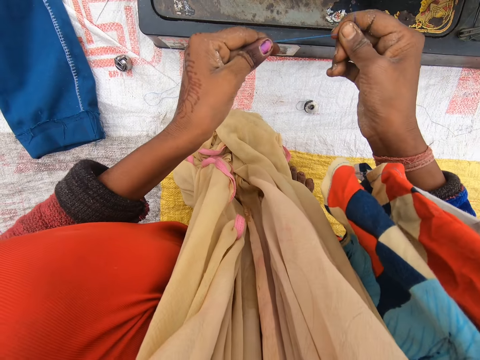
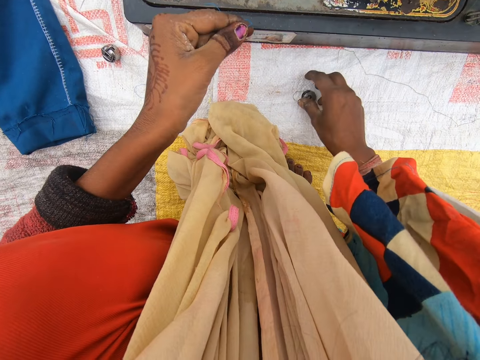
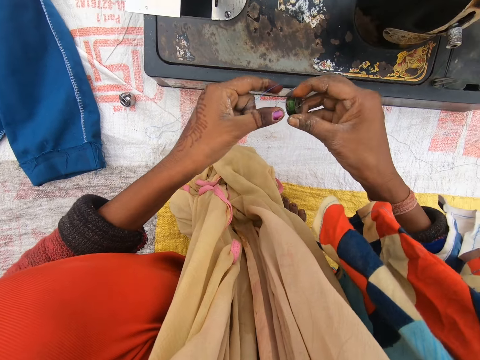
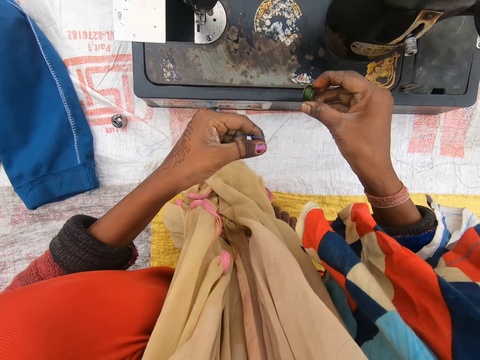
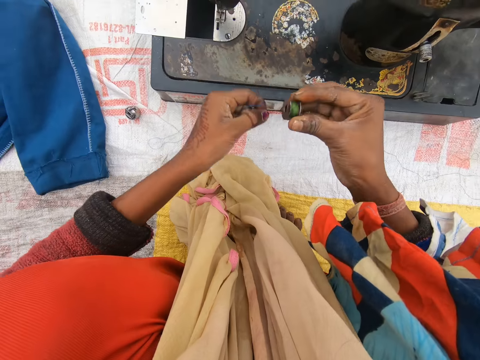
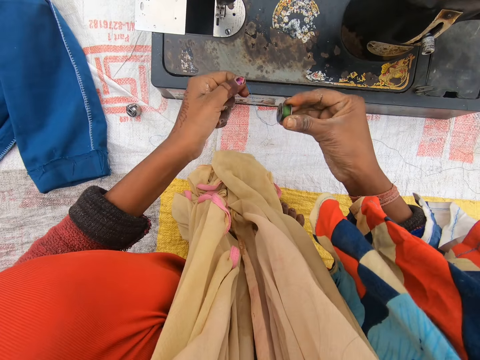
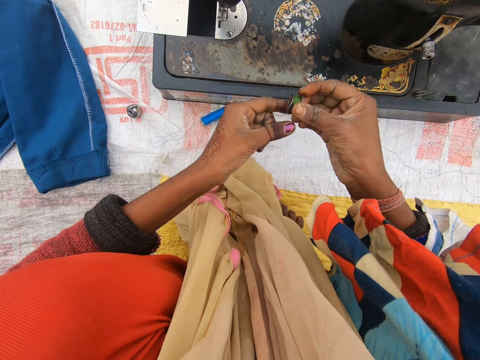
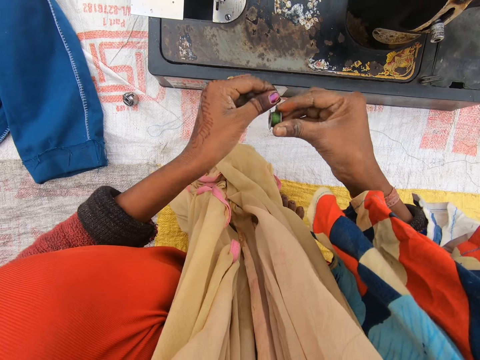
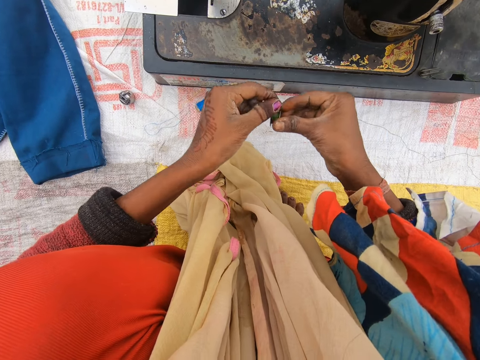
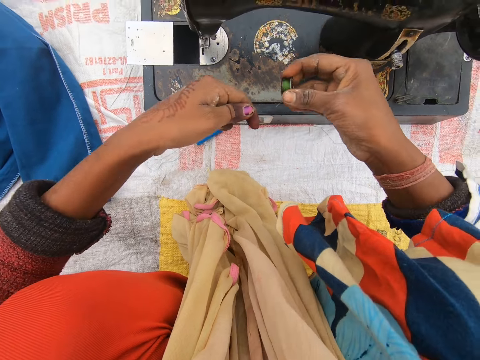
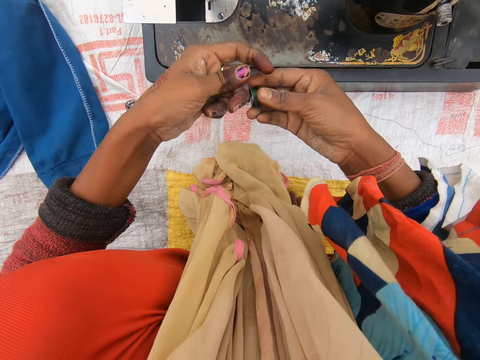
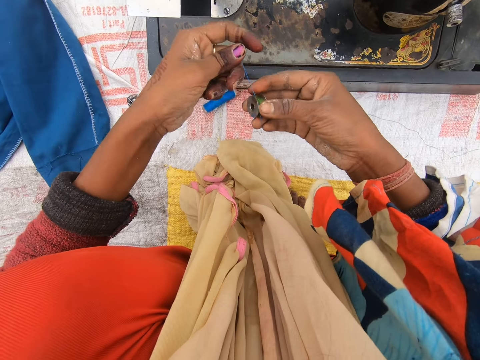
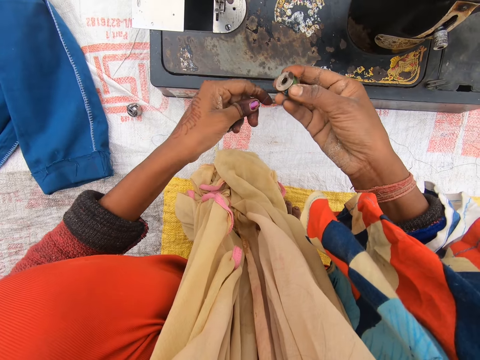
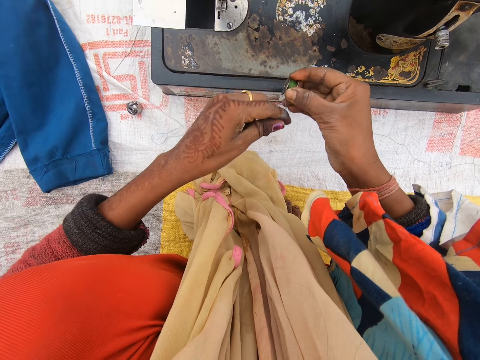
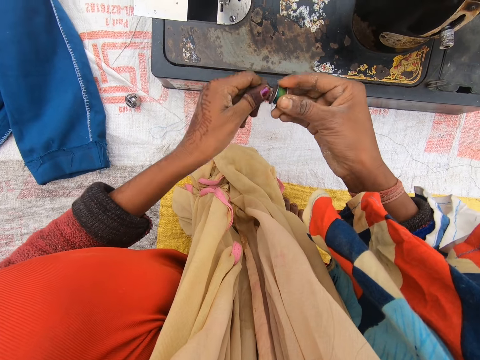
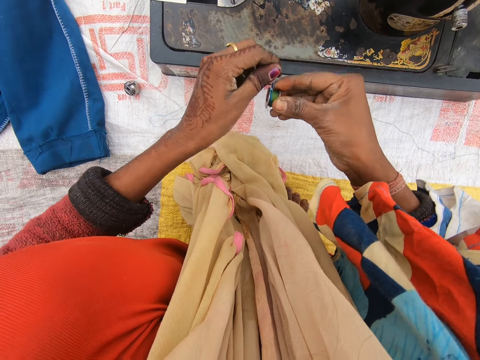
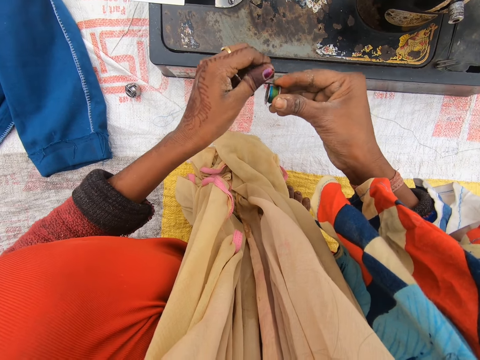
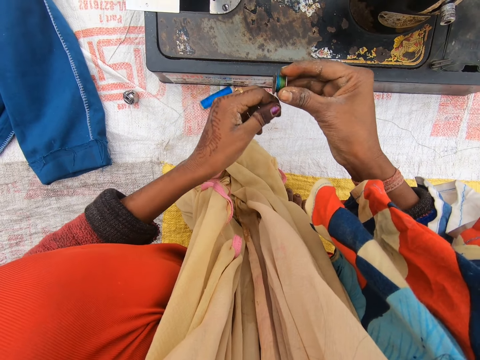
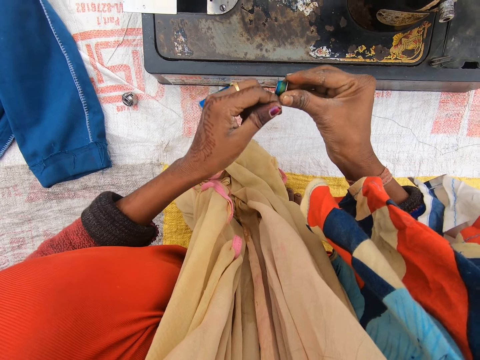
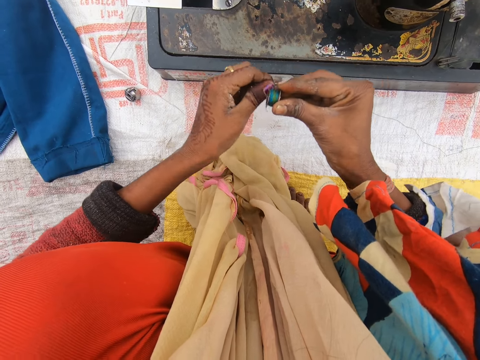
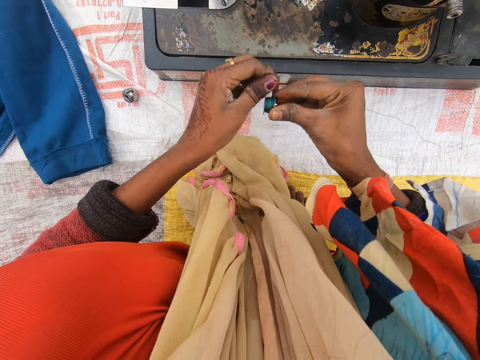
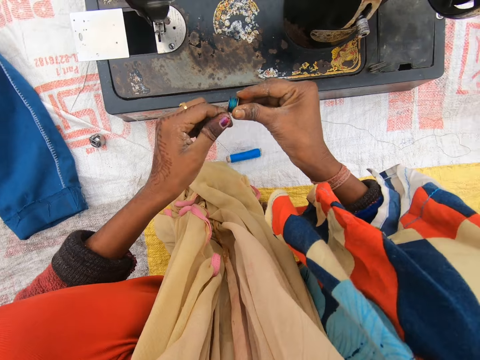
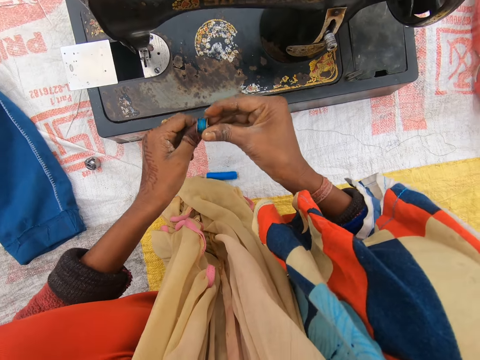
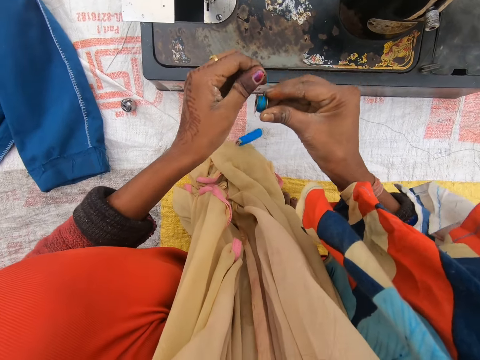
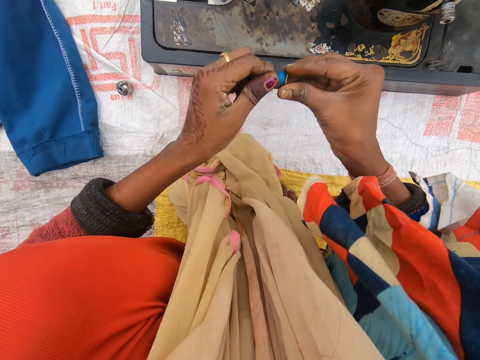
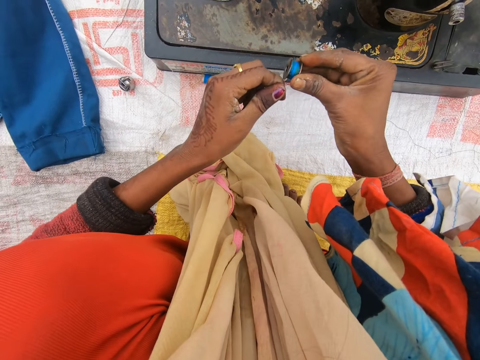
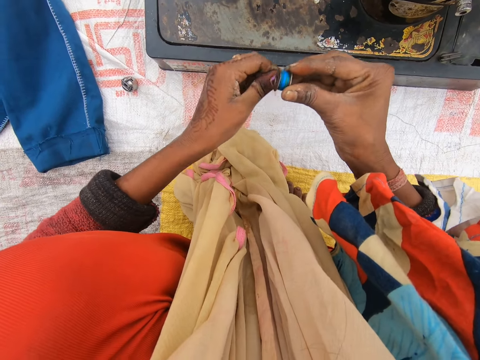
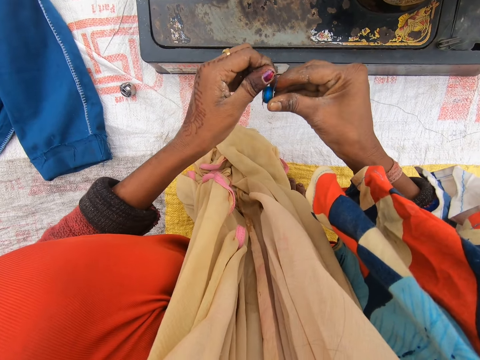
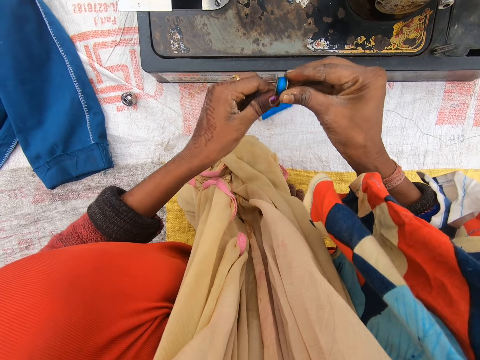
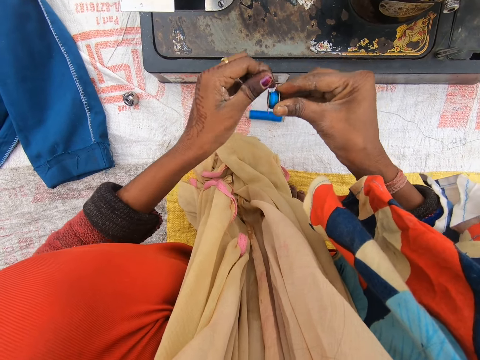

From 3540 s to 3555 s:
The camera wearer stretches the thread. They pick up the metal bobbin on the sack. They roll the thread on the metal bobbin. They roll the other thread on the metal bobbin.

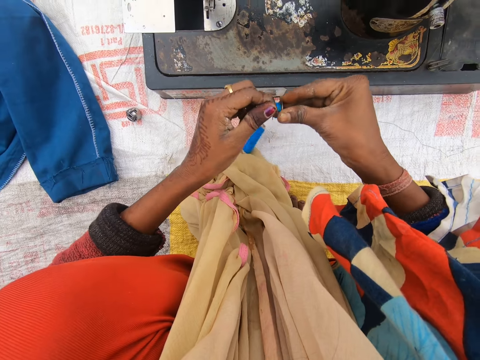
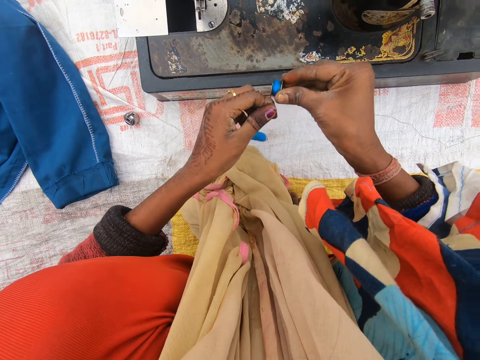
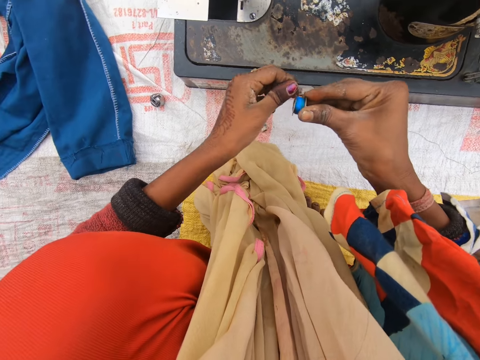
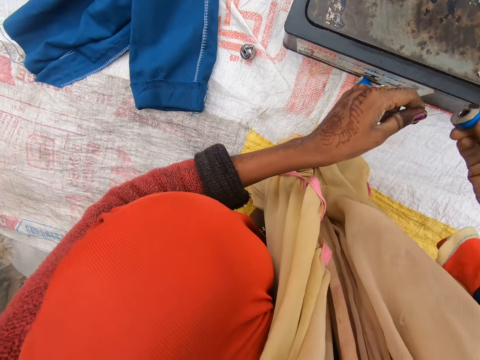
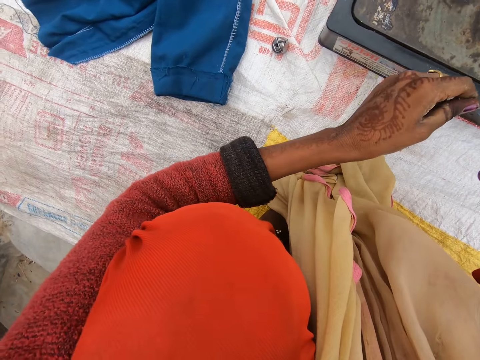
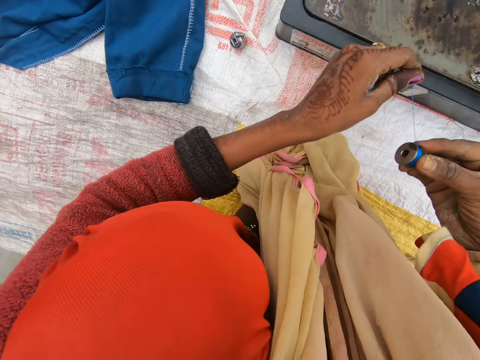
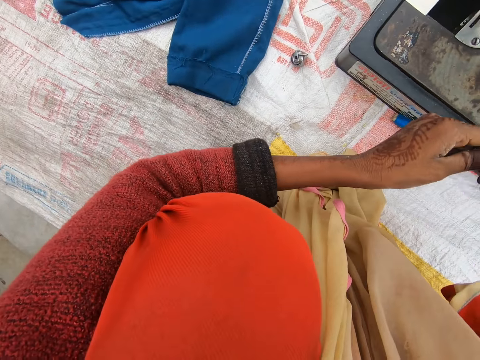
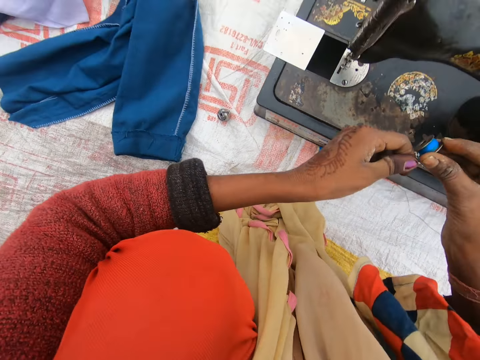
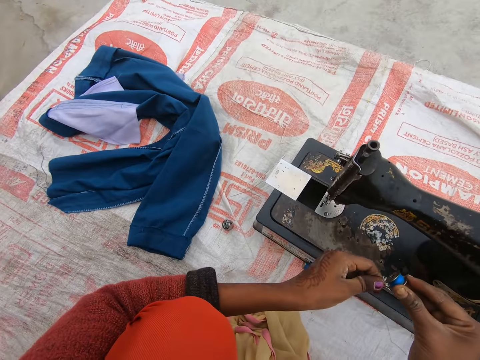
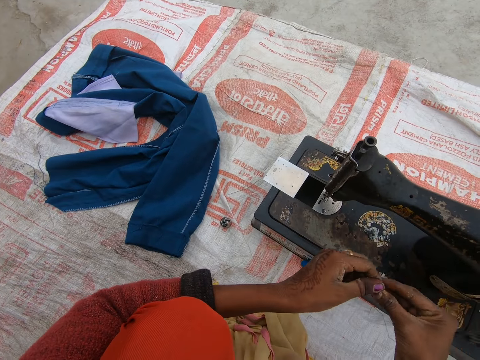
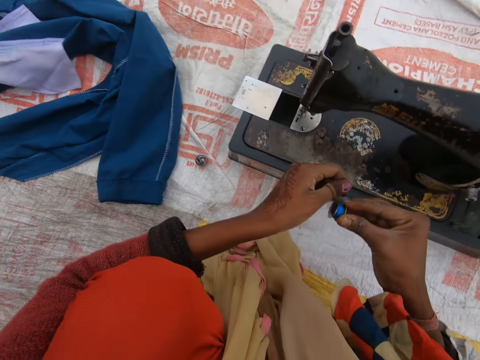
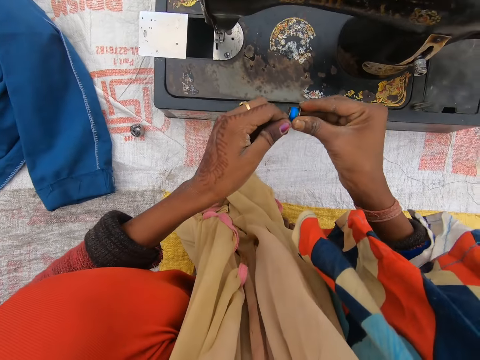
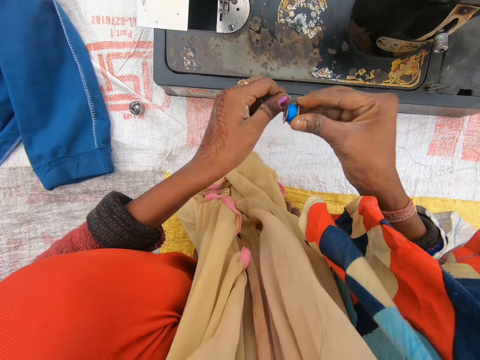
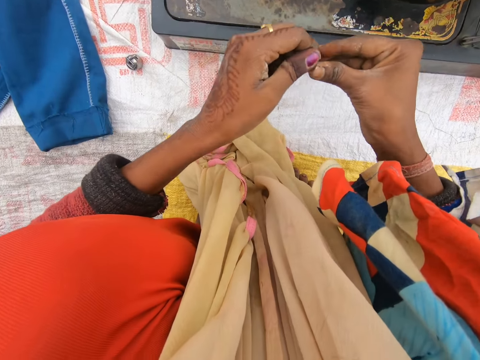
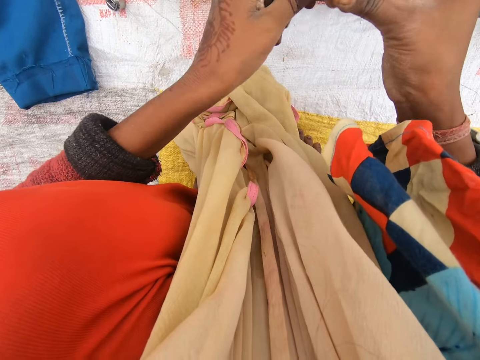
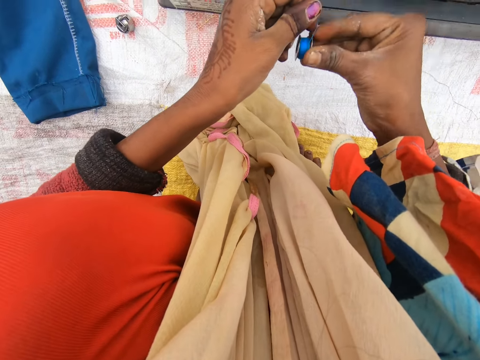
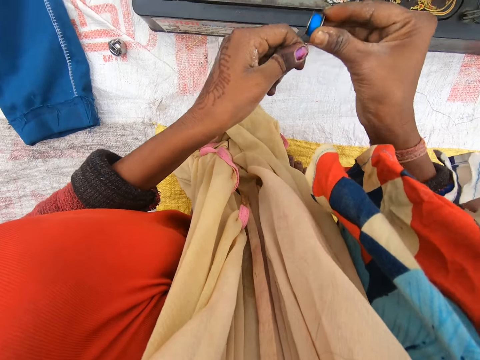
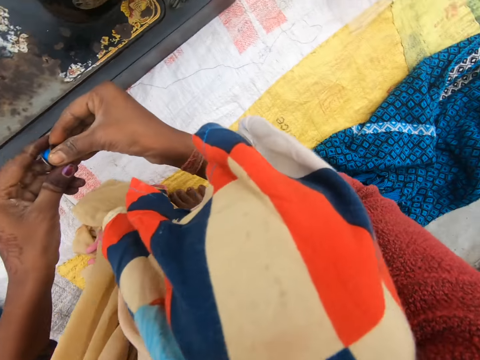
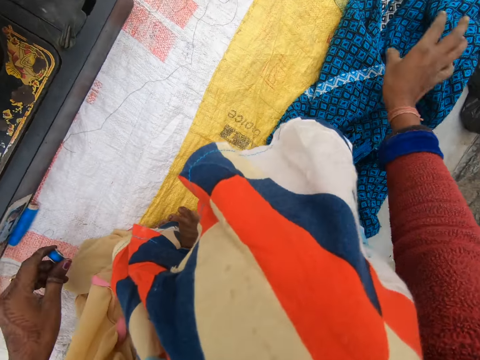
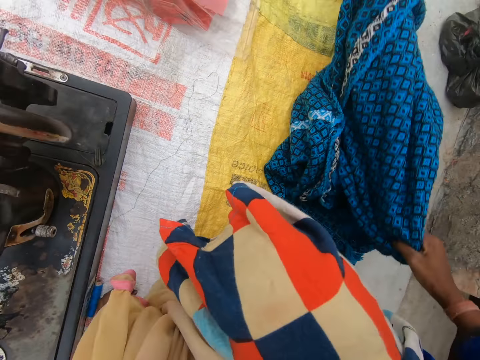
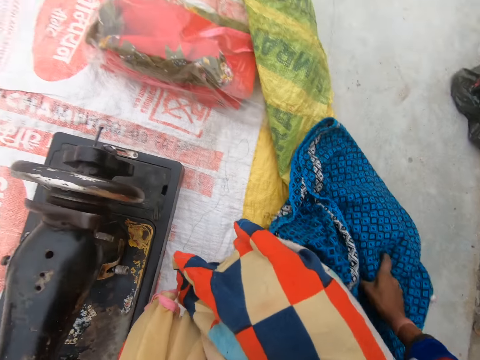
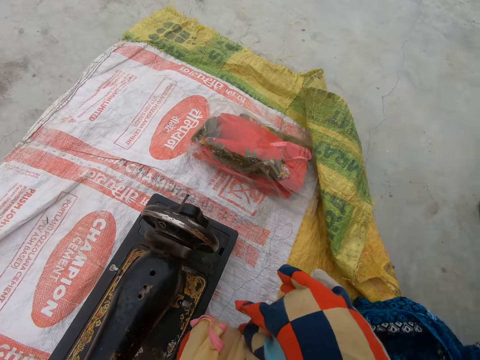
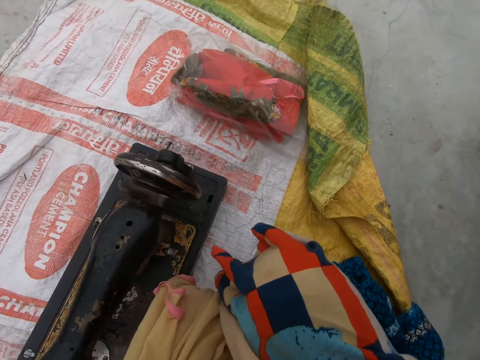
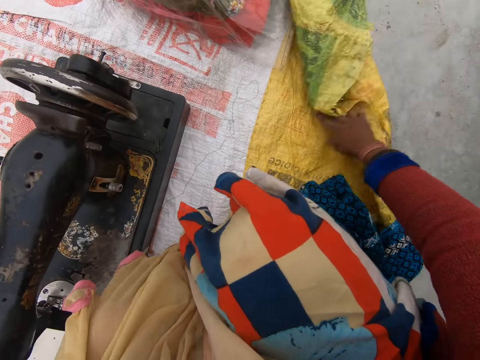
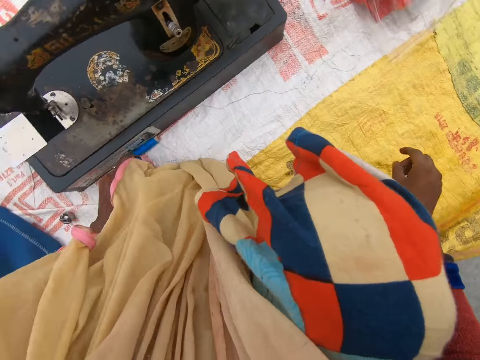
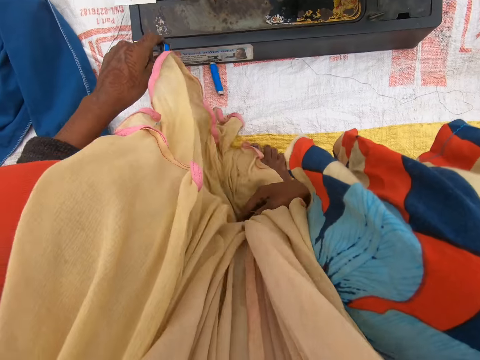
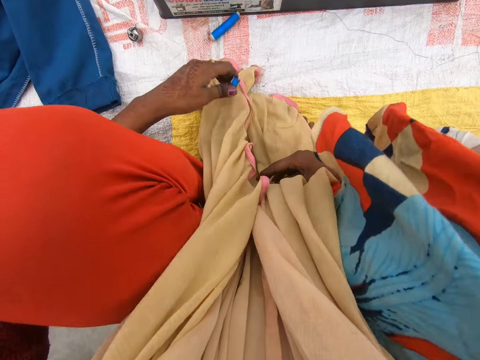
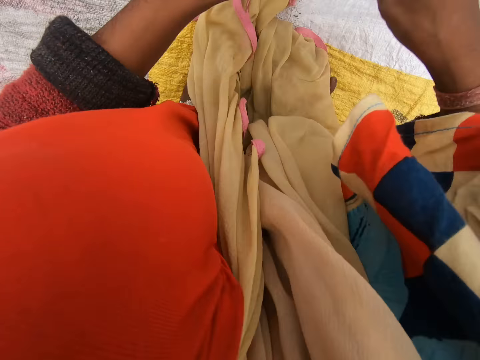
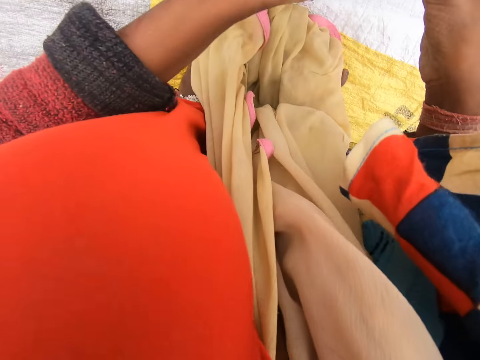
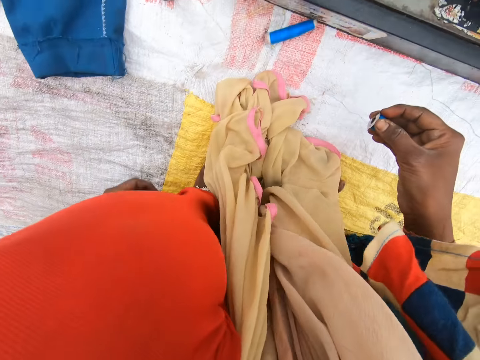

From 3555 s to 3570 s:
The camera wearer adjusts a cloth on the sack. She takes the cloth. She adjusts the sack. She puts away the cloth. She adjusts her scarf.
